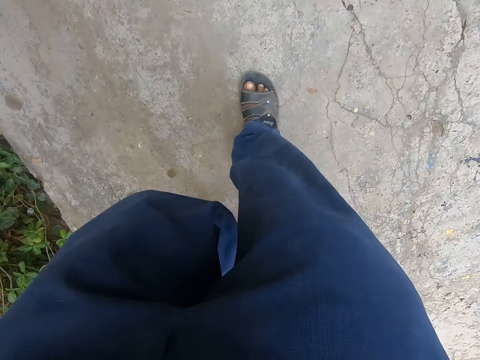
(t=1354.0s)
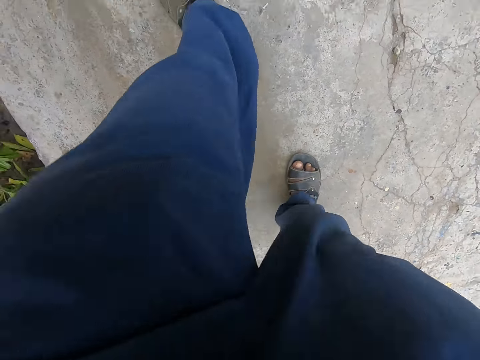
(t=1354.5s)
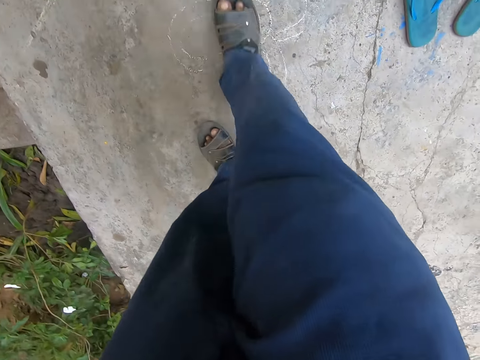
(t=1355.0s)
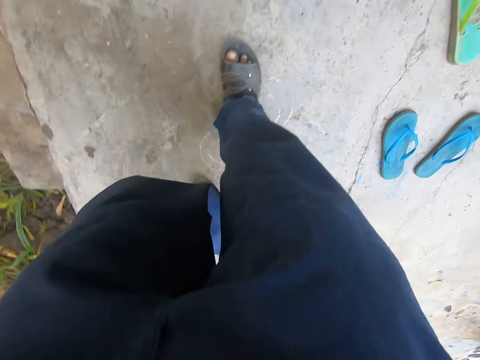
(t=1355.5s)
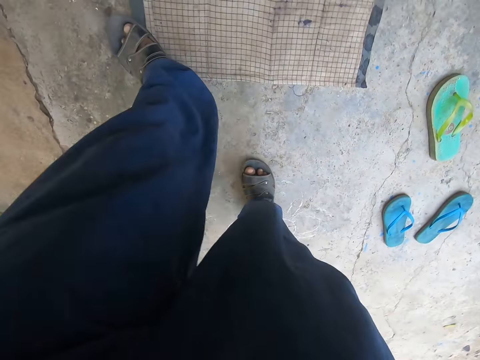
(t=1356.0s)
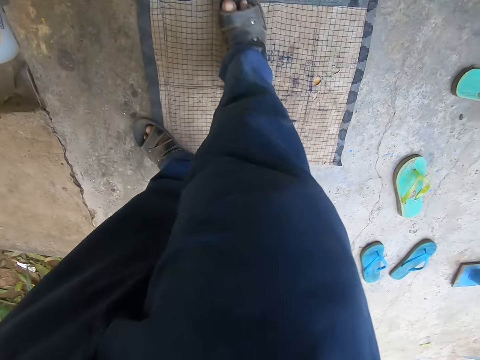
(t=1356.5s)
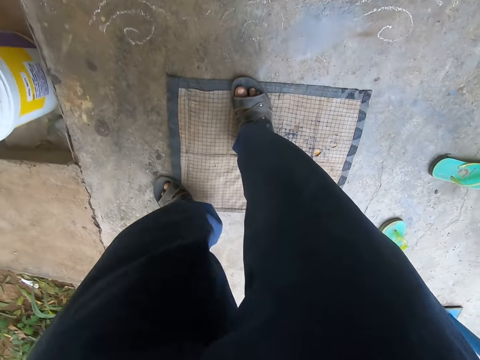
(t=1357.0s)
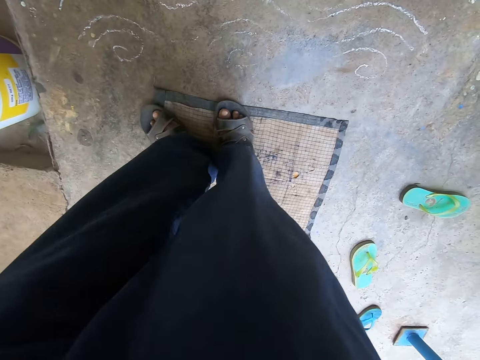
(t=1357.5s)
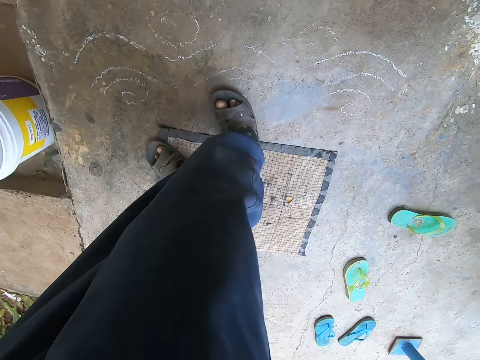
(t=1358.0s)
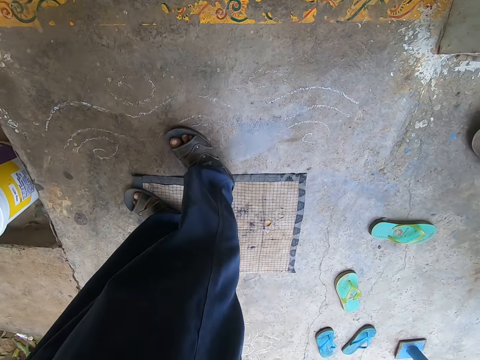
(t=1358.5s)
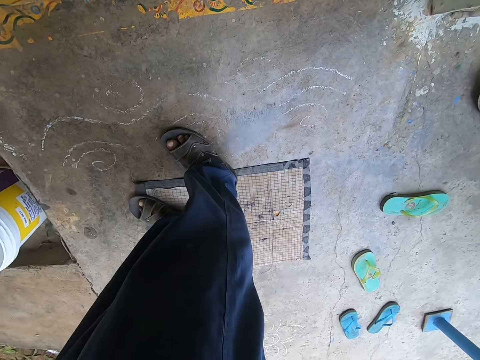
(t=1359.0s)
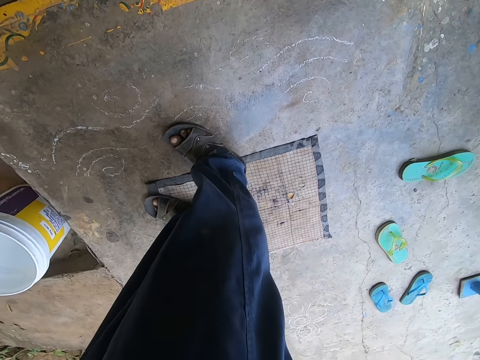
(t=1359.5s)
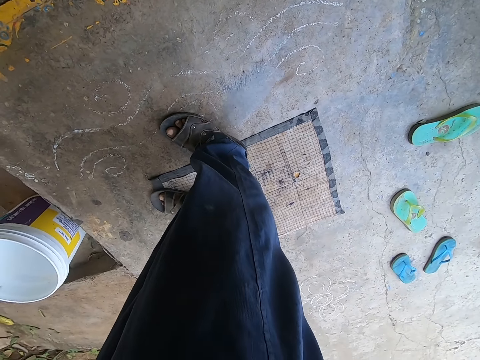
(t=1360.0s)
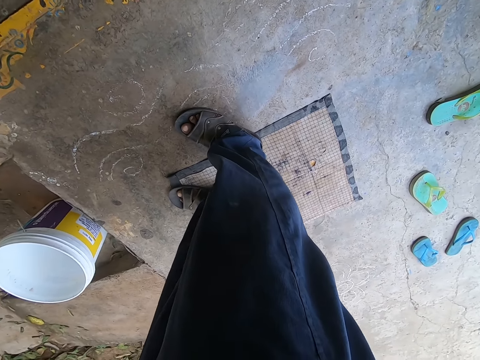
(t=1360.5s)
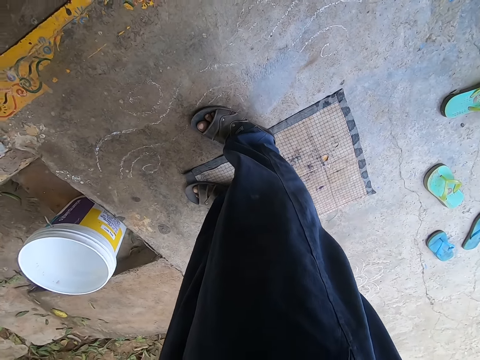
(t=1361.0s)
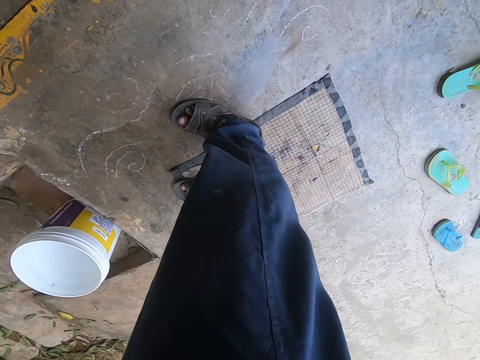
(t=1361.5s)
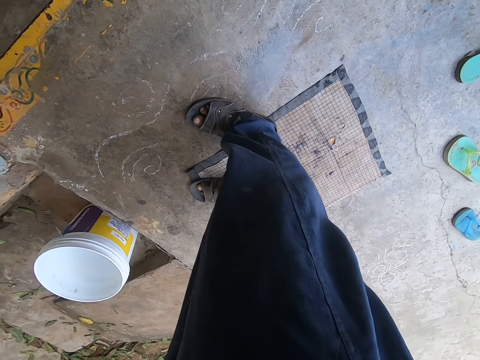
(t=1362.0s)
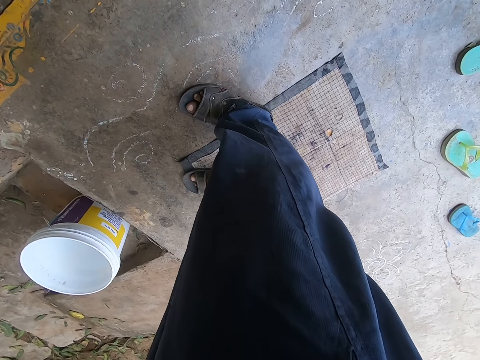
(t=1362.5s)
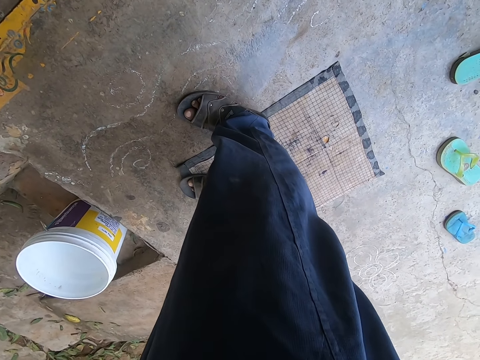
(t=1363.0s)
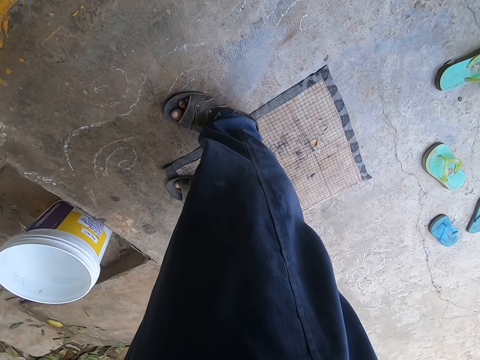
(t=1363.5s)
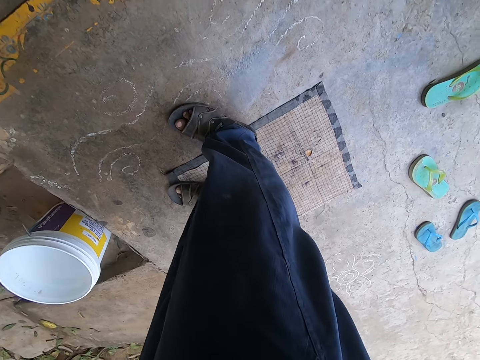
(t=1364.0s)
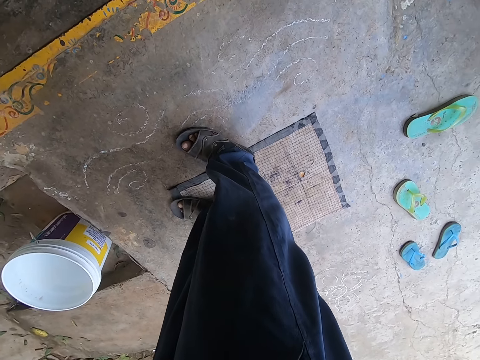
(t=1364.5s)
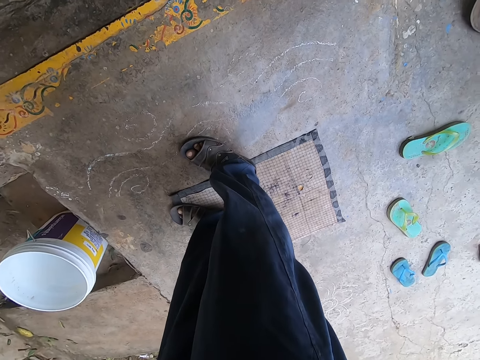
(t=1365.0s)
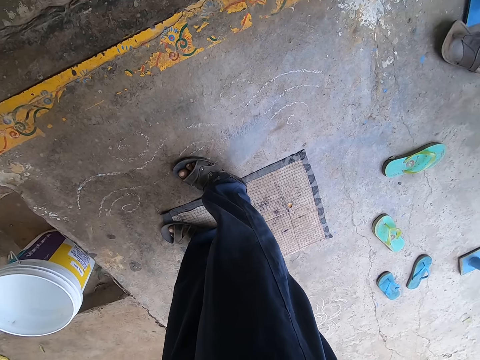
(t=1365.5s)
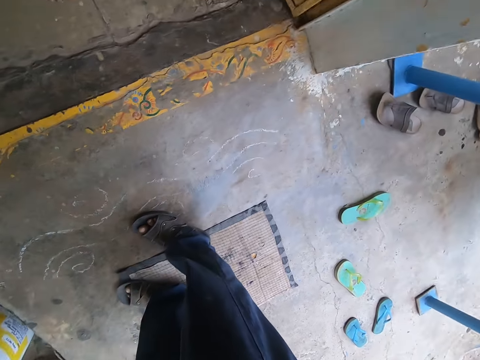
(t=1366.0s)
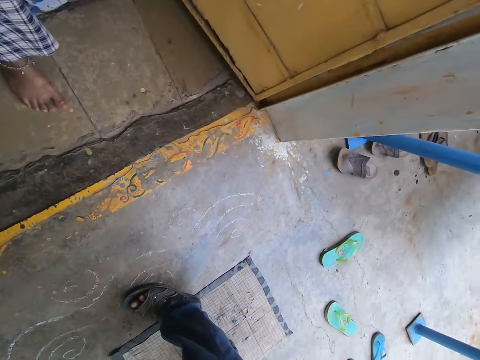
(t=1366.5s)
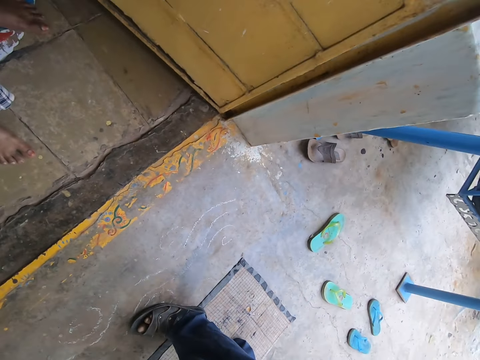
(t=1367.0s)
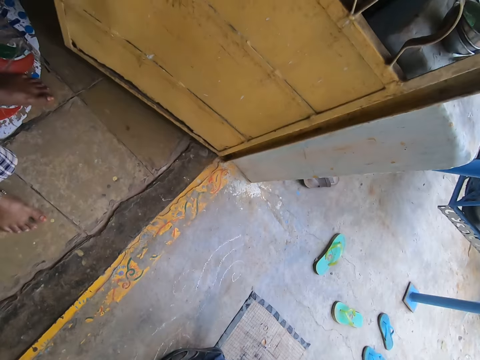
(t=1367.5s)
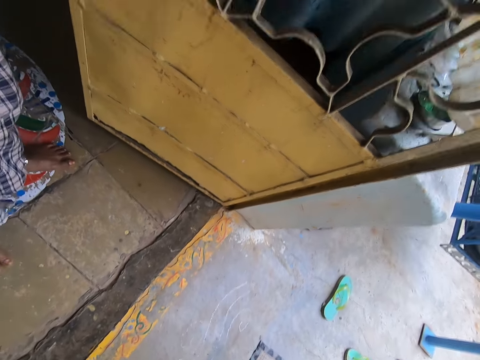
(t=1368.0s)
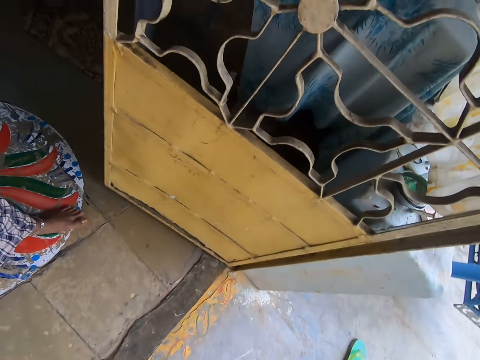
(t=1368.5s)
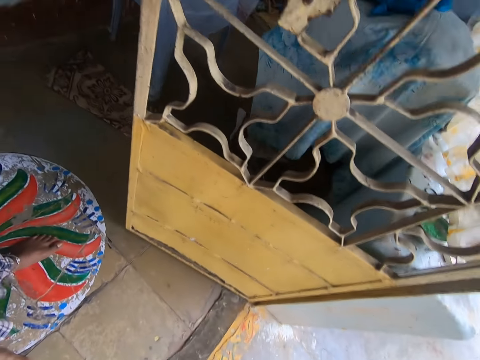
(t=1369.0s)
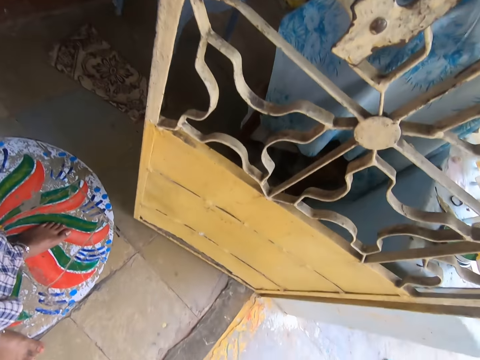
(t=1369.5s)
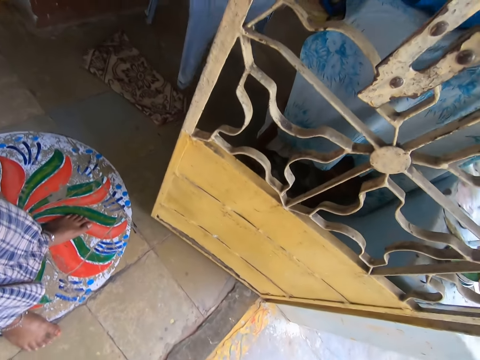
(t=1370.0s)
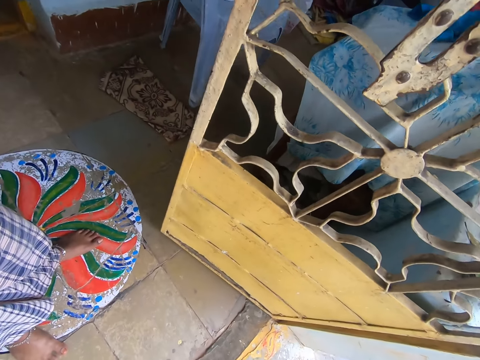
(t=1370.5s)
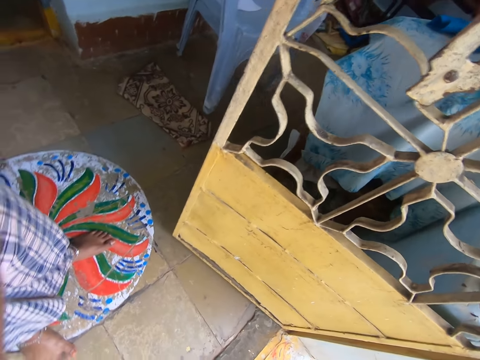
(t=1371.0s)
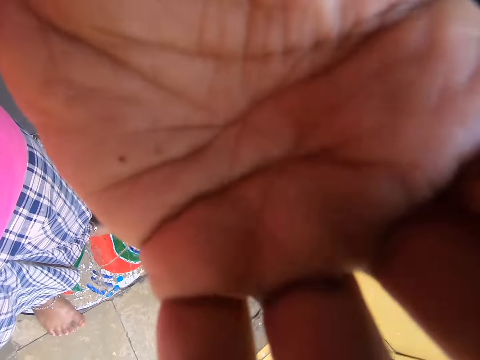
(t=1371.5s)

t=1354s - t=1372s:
The camera wearer steps on the foot mat on the ground with his legs. He stops. He converses with a woman. He looks around. The woman touches the camera in the camera wearer's left hand with her hands.
